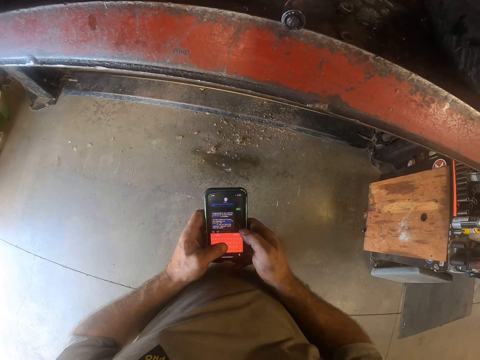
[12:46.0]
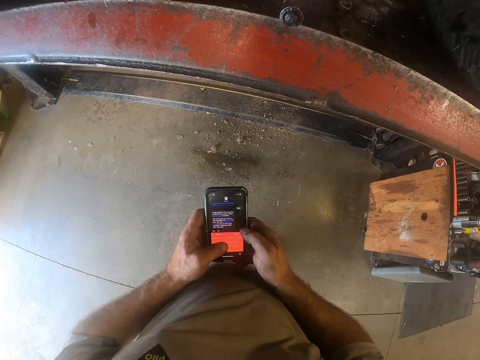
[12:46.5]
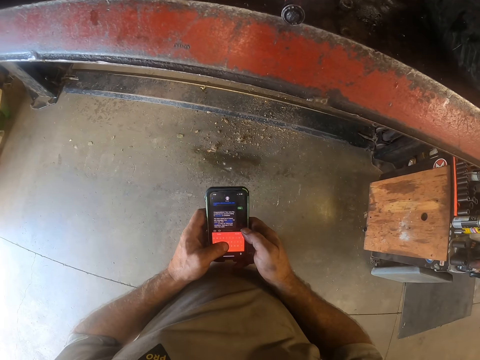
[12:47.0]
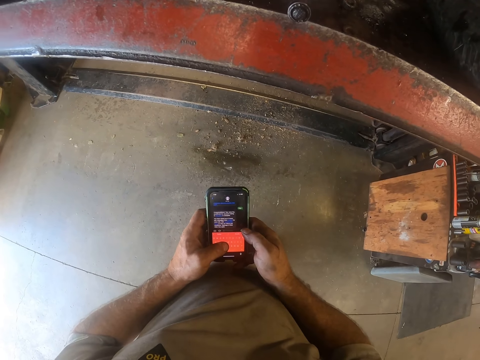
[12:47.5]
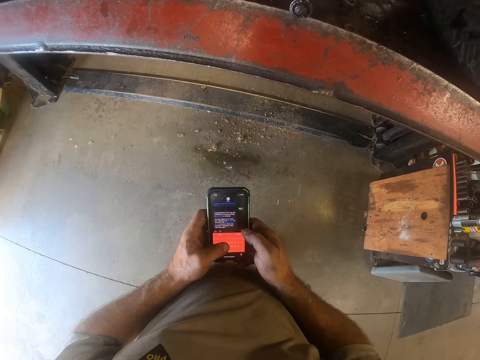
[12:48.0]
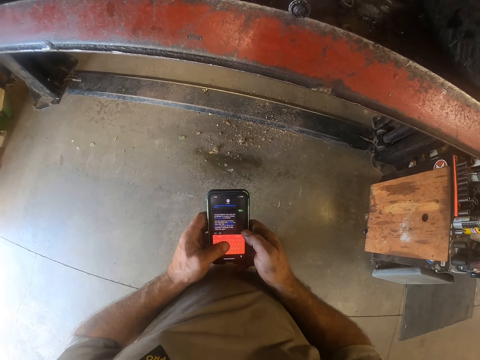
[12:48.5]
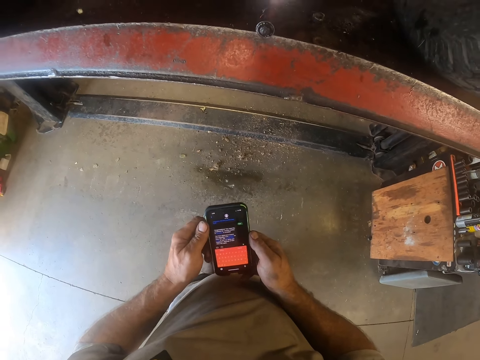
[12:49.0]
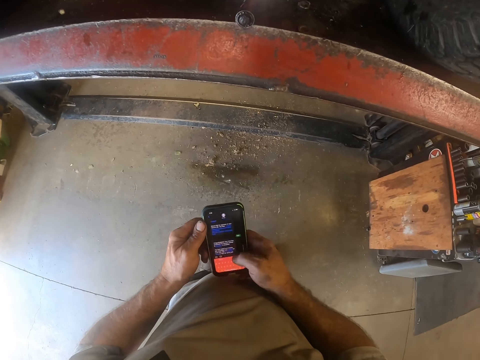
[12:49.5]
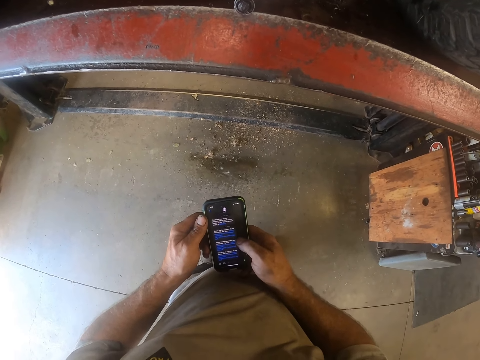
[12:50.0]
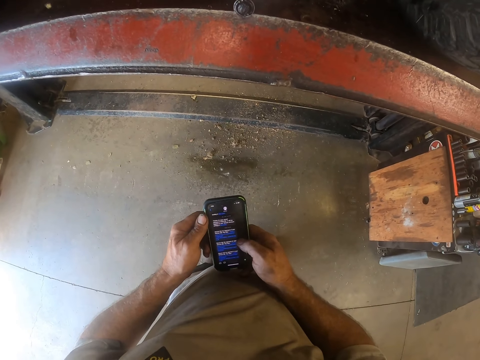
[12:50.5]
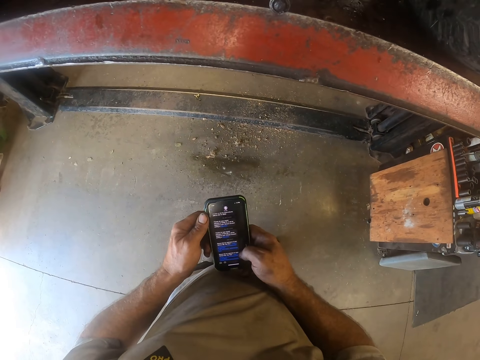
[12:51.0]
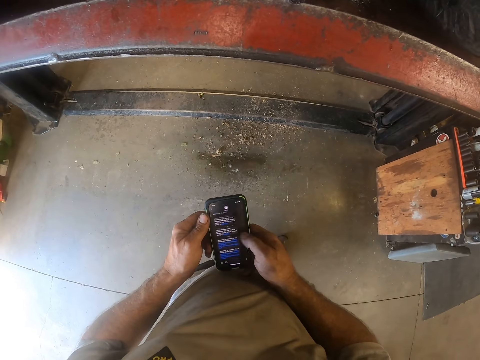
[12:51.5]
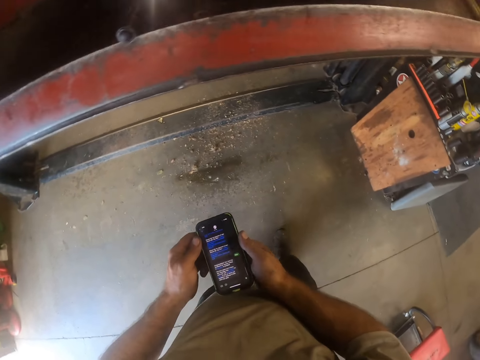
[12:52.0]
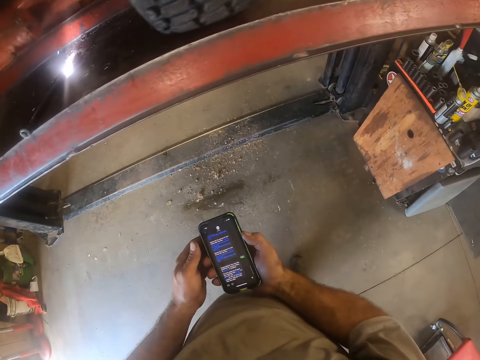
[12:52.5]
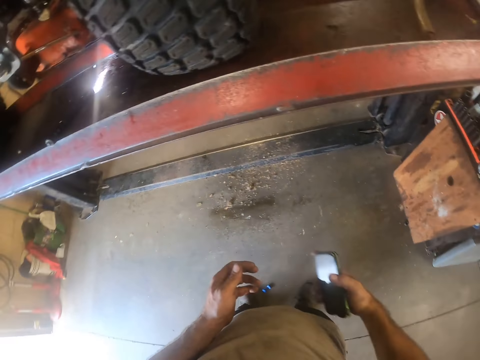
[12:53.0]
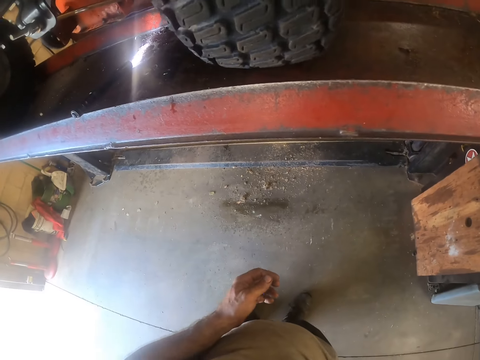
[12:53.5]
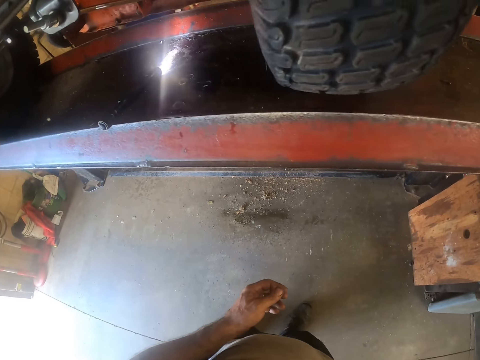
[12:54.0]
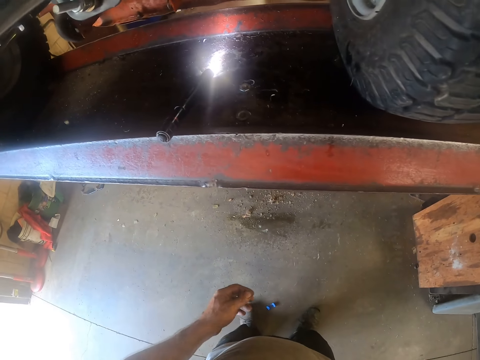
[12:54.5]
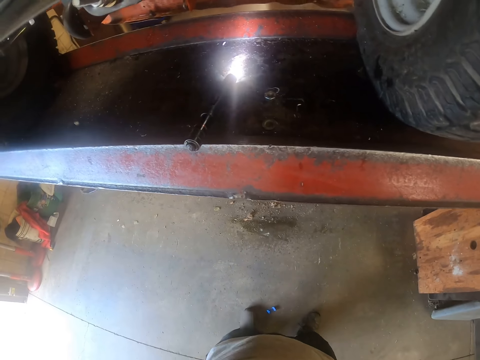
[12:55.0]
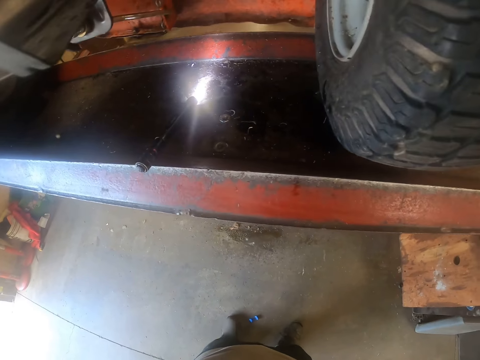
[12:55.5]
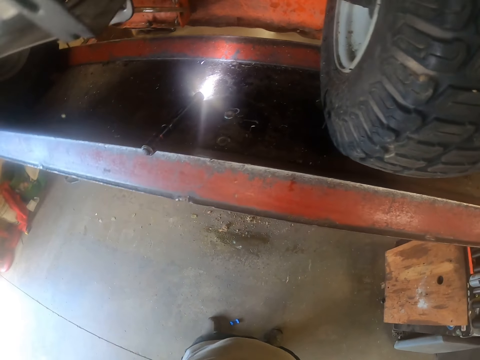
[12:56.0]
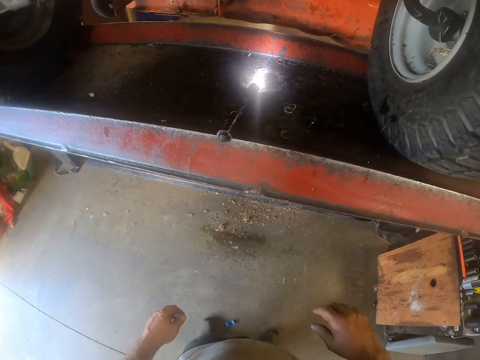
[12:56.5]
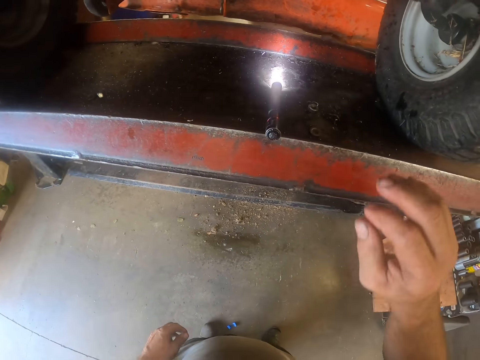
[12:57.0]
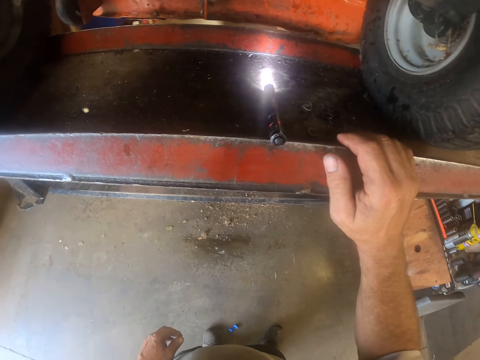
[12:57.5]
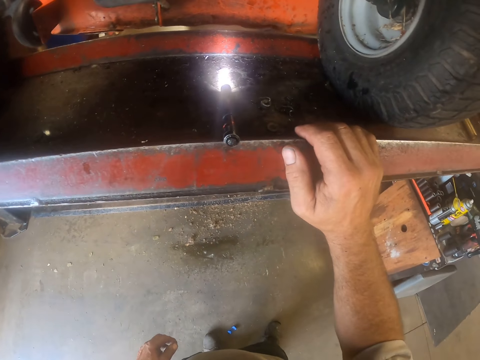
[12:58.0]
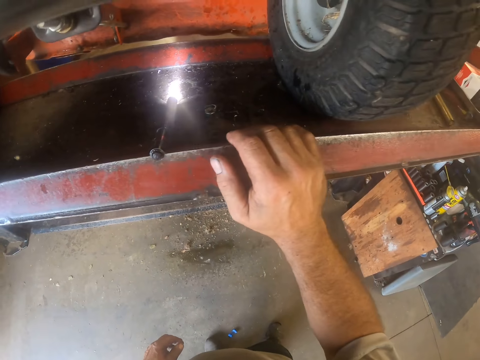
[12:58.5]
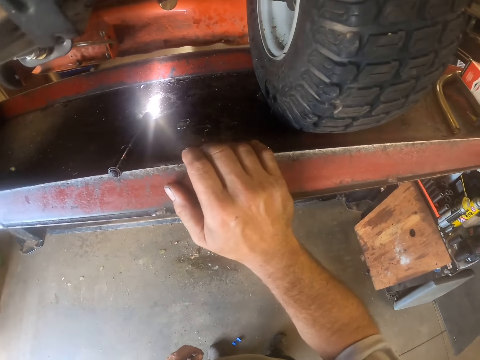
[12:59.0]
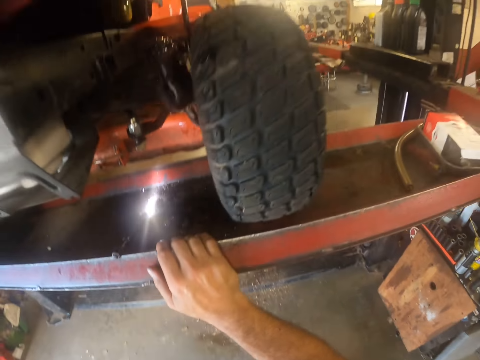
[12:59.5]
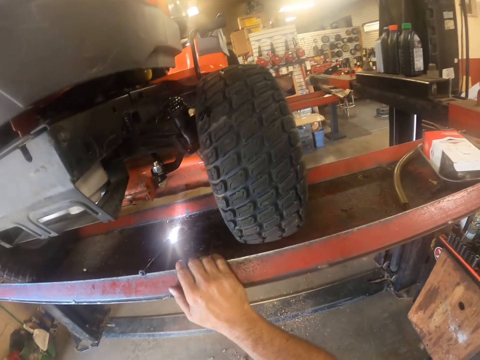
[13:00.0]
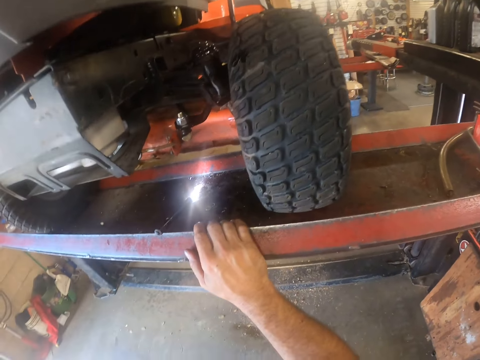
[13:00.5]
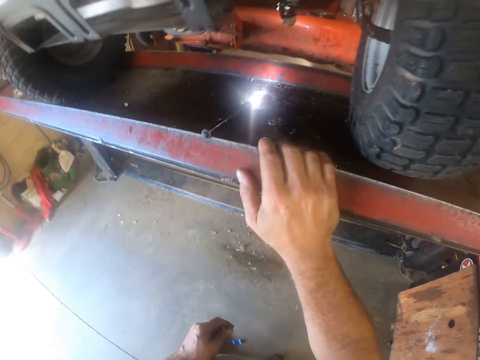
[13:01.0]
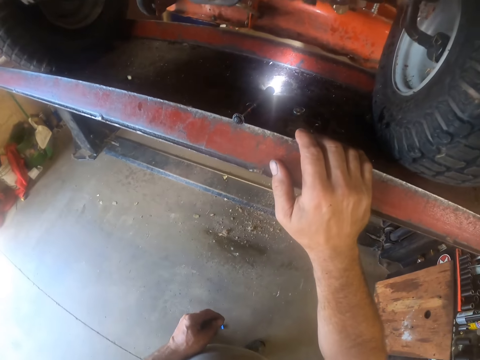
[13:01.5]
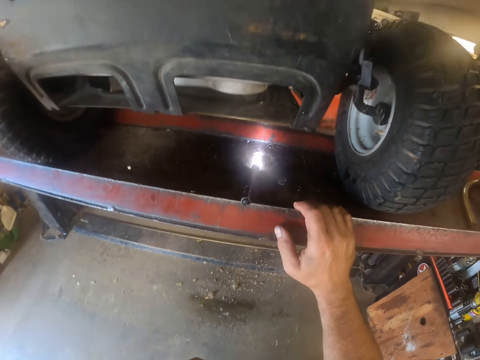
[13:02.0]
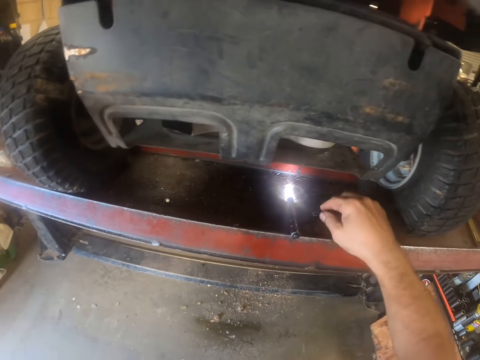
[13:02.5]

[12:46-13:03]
The camera wearer operates the phone with his right hand. He holds the phone with his right hand. He drops the phone in his back pocket. He touches the rail bar. He looks around.

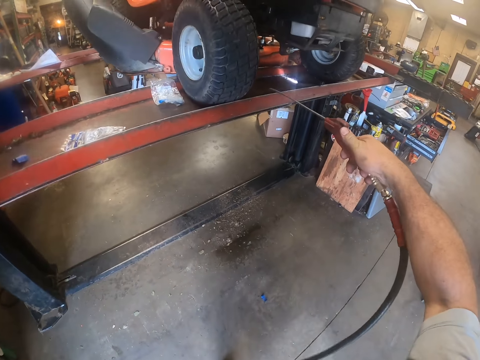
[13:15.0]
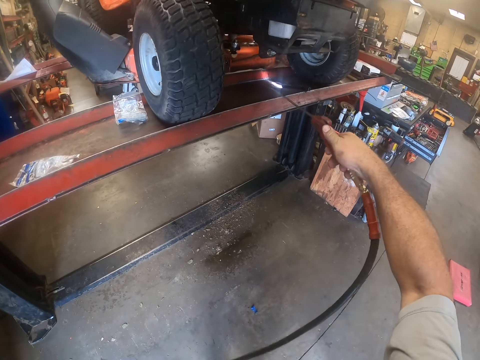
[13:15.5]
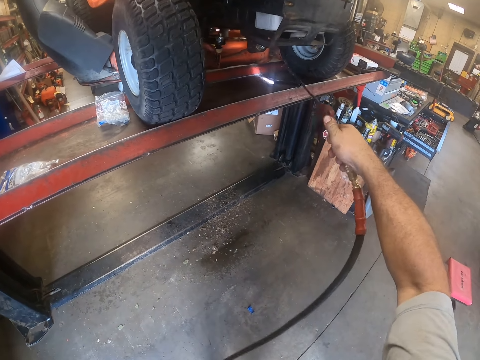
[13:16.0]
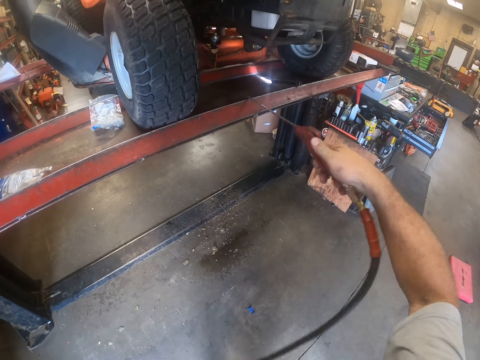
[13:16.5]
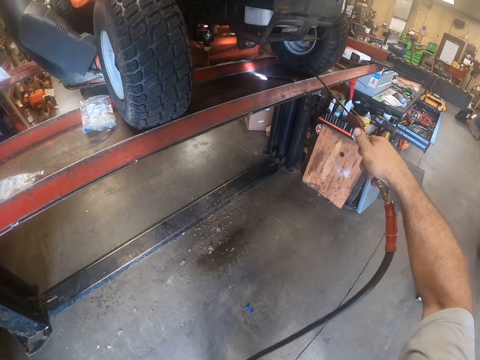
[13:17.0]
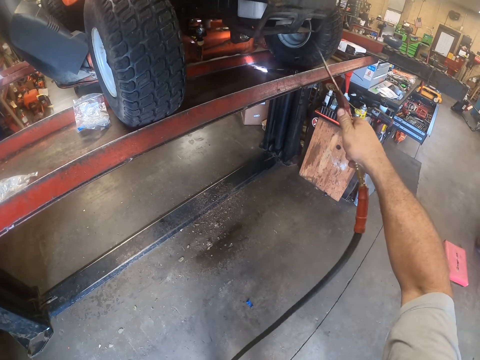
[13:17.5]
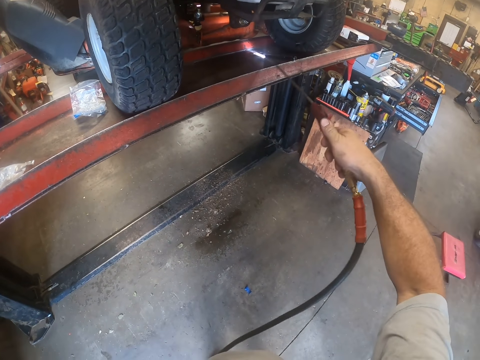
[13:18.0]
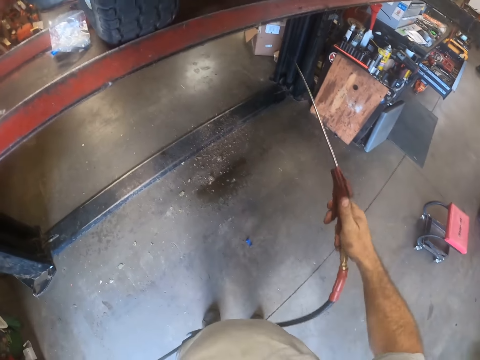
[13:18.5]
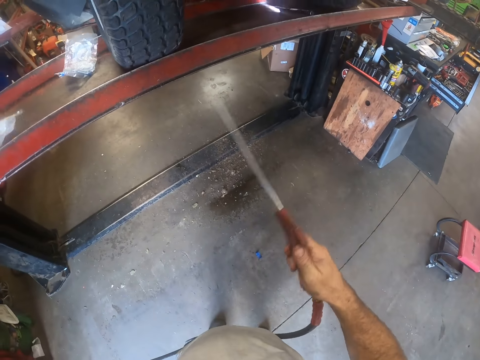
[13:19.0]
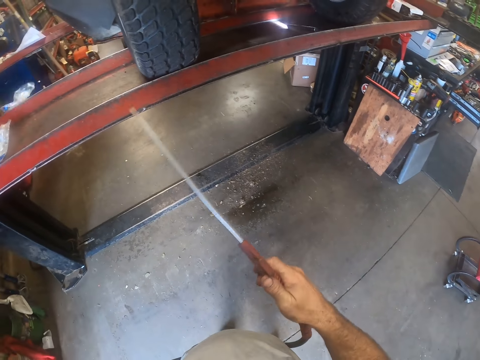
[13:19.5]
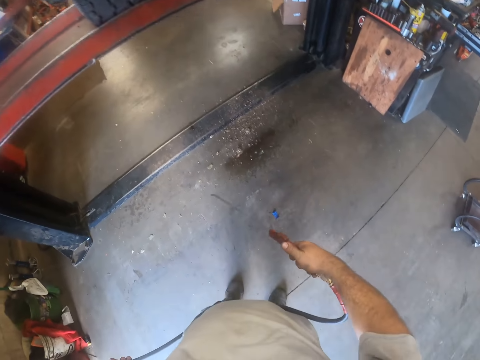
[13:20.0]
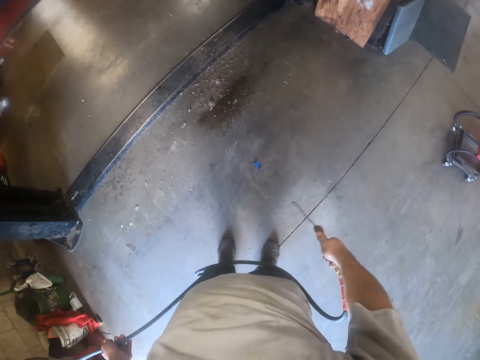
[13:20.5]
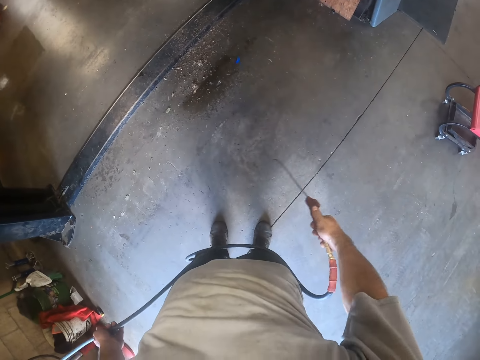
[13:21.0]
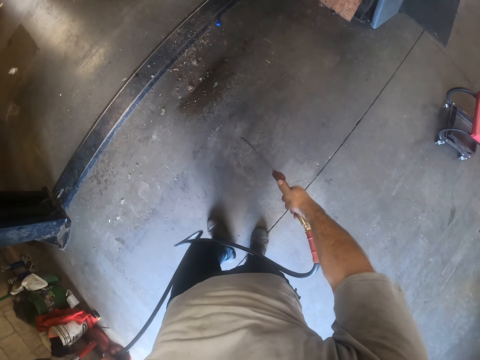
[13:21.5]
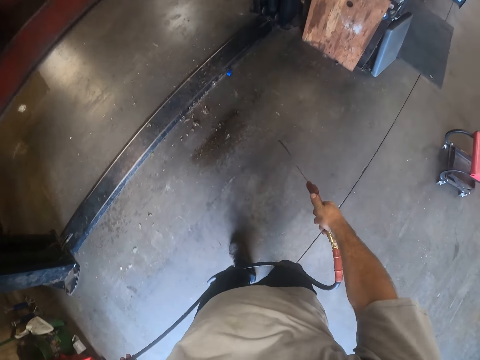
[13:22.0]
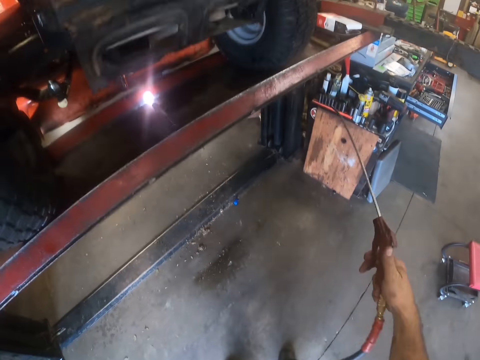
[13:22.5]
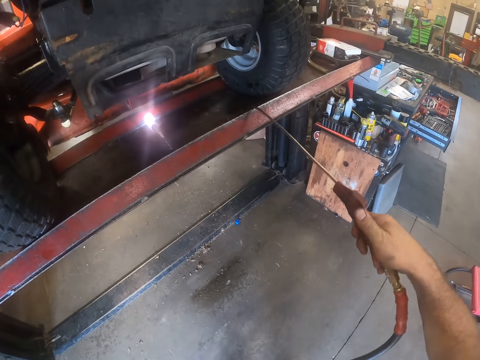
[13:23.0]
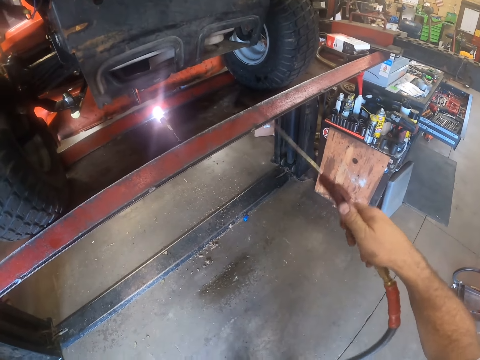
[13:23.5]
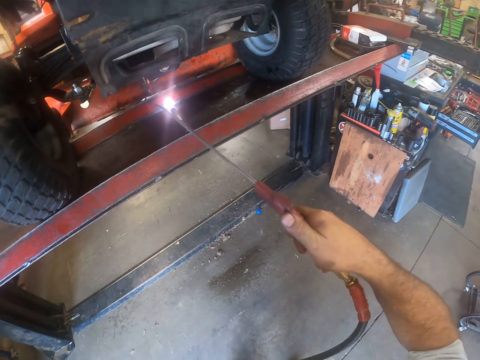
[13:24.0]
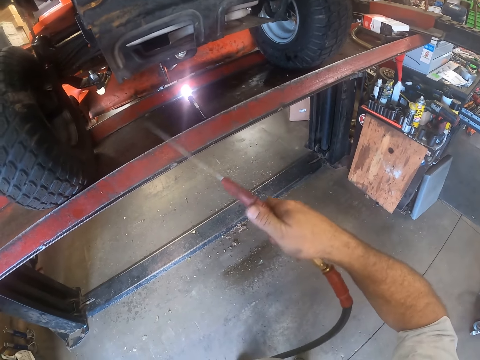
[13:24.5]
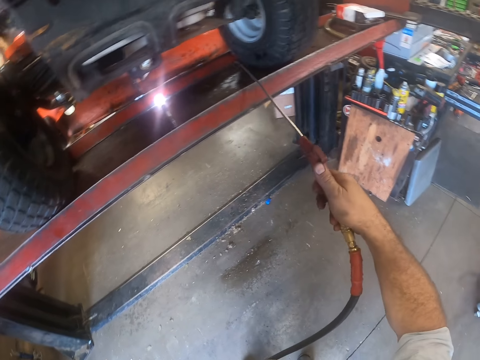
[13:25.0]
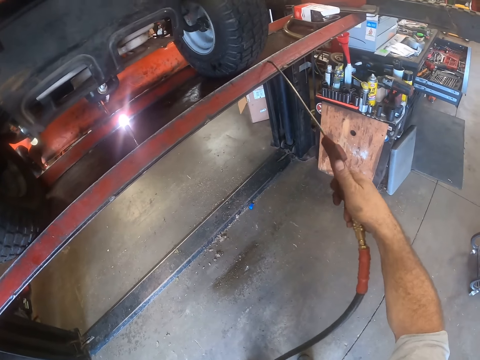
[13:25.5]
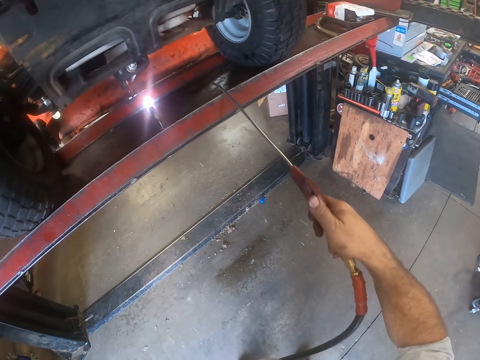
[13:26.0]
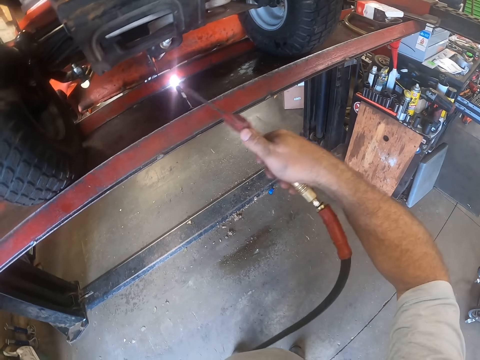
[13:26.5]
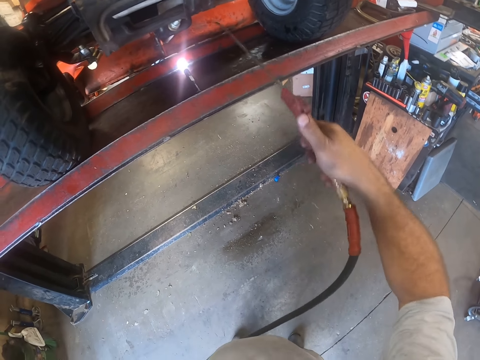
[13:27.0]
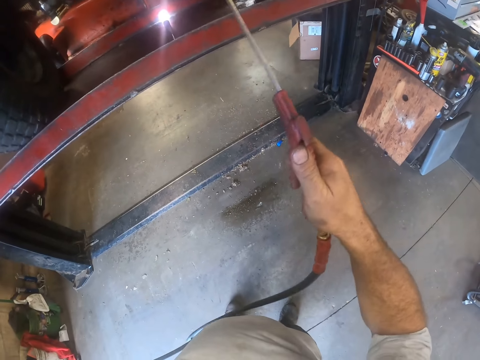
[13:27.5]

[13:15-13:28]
The camera wearer cleans the stand with the pressure blower. He sprays around the rail bar. He cleans the floor with the pressure blower. He cleans the stand with the pressure blower.
